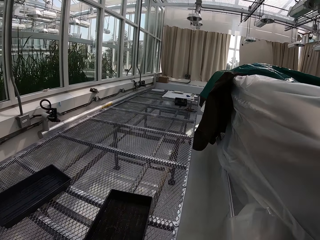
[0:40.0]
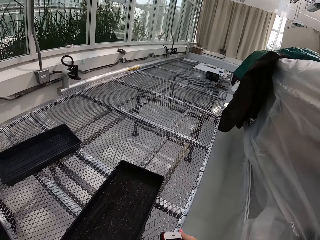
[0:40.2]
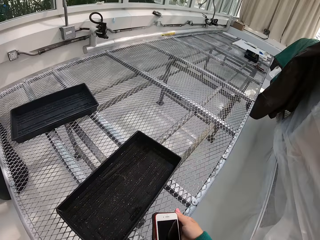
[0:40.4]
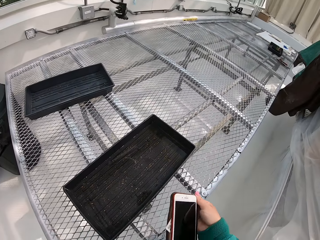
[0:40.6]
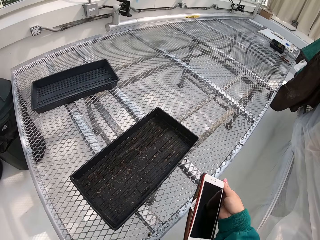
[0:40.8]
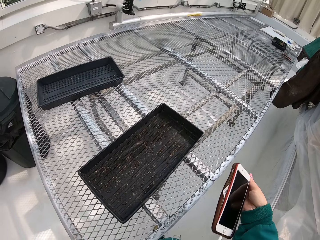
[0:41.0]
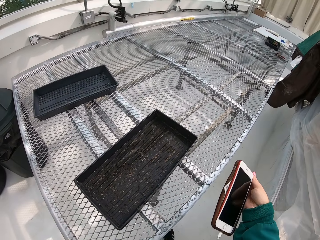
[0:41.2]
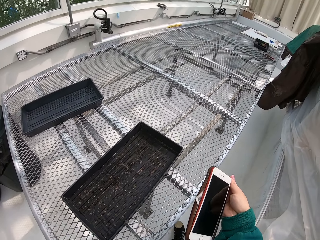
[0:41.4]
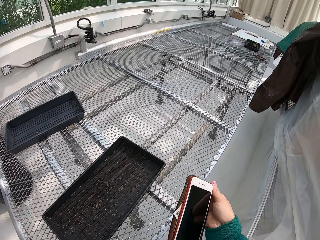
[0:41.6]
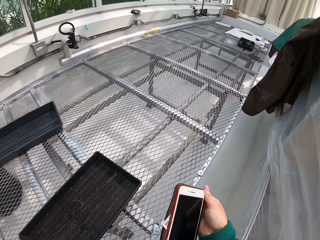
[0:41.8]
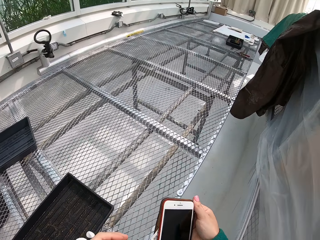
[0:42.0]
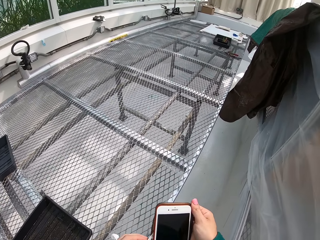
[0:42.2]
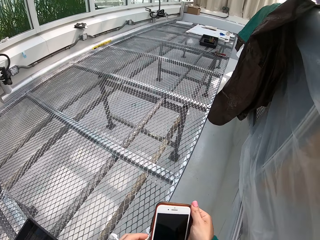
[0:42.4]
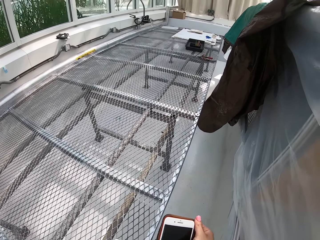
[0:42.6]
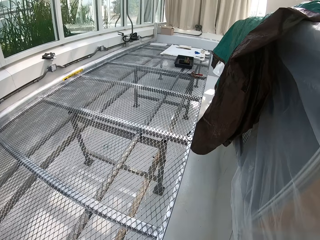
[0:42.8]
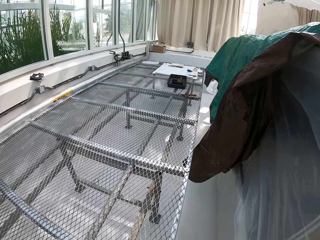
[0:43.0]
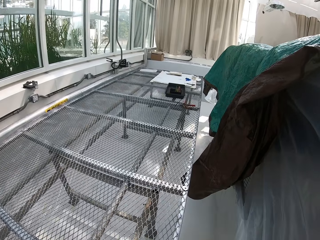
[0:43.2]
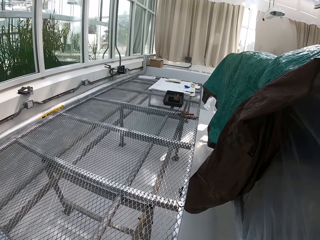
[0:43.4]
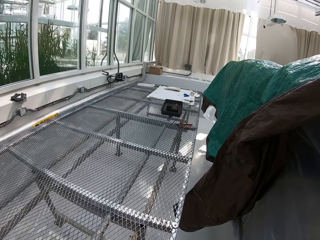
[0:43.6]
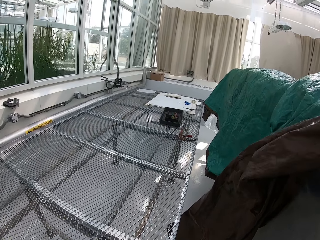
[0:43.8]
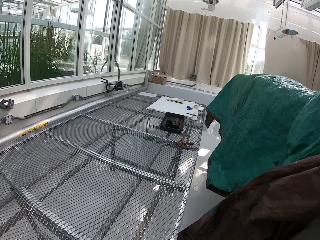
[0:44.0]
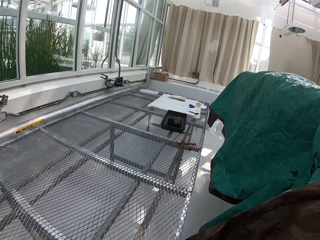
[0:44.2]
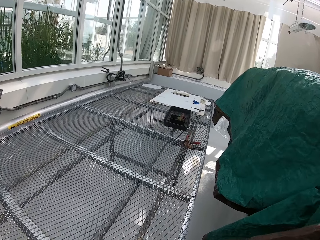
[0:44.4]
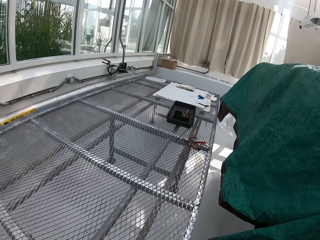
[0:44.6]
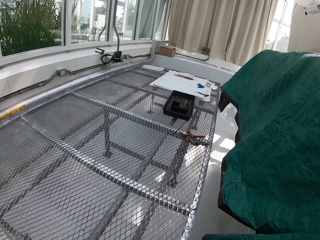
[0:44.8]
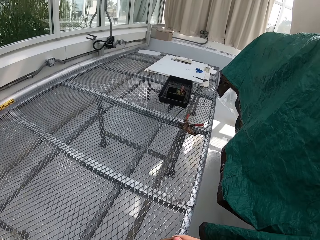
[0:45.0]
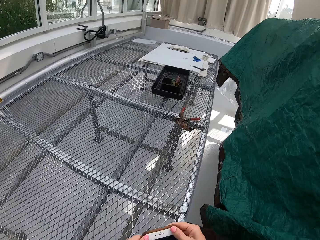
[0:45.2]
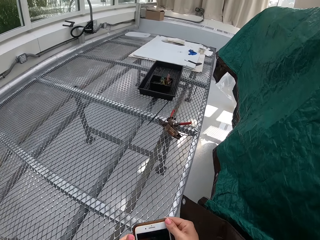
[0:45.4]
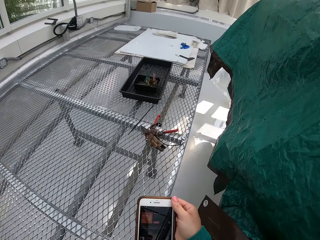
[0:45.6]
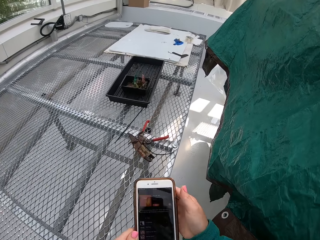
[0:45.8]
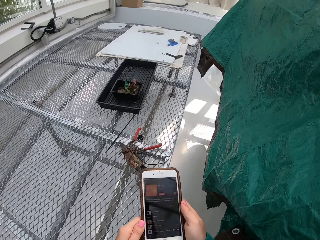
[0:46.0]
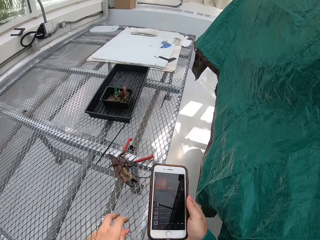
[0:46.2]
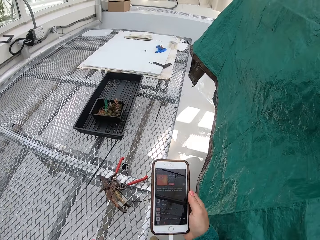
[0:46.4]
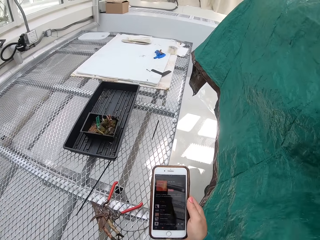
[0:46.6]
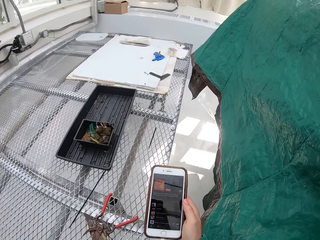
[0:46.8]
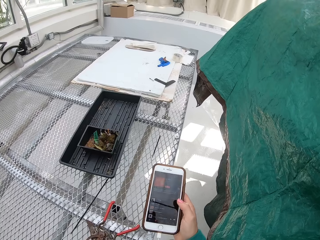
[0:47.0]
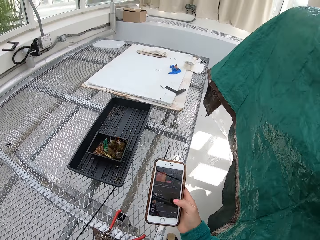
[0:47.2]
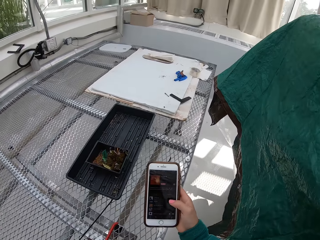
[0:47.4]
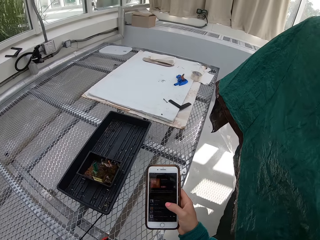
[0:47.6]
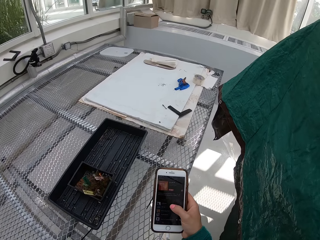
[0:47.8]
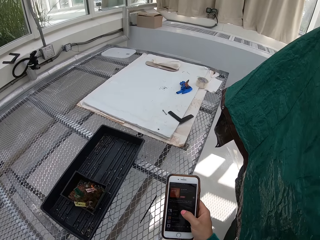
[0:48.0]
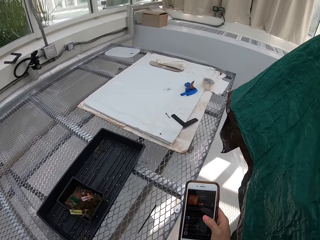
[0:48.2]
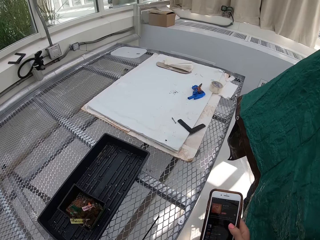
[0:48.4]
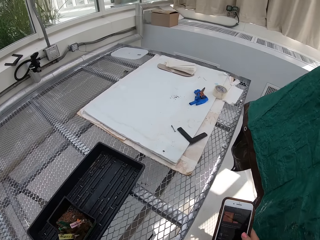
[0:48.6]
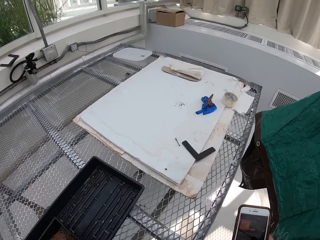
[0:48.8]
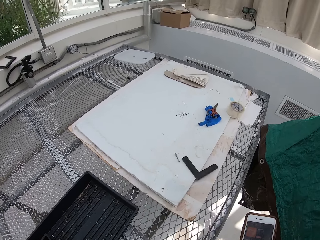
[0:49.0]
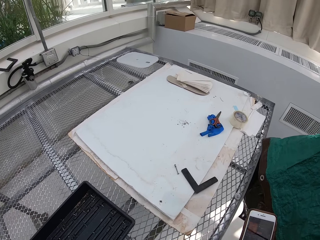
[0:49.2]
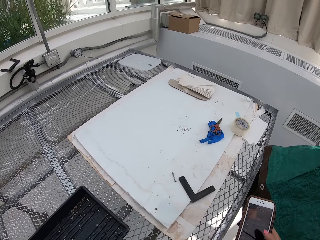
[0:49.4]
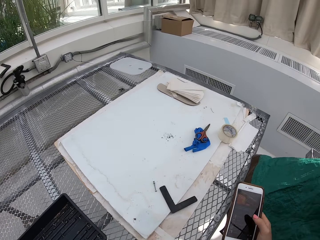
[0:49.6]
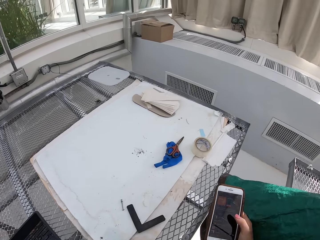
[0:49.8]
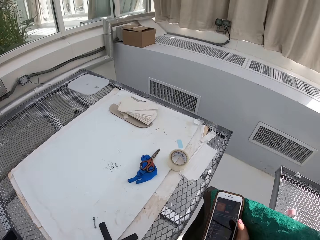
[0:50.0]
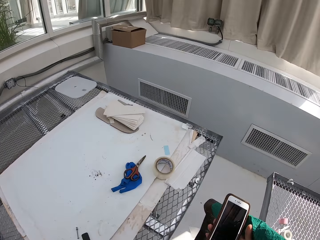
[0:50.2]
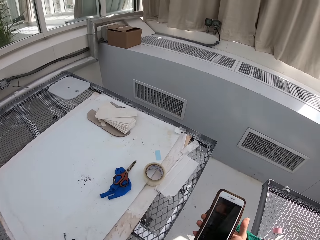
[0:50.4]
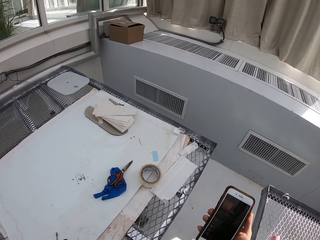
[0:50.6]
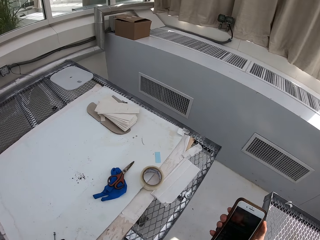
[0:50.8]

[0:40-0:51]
The camera wearer operates a phone. They put some music on the phone.

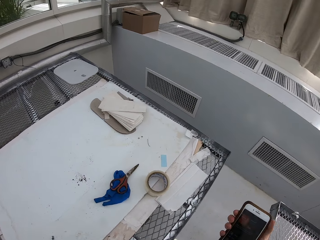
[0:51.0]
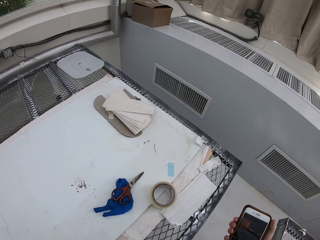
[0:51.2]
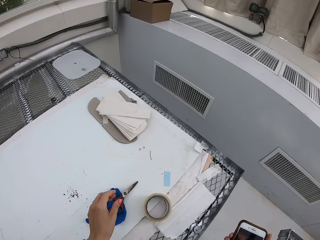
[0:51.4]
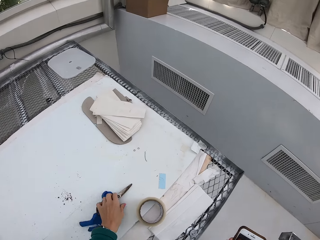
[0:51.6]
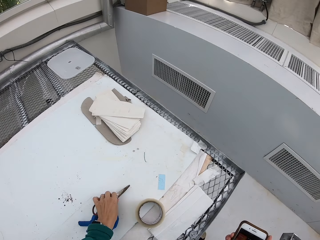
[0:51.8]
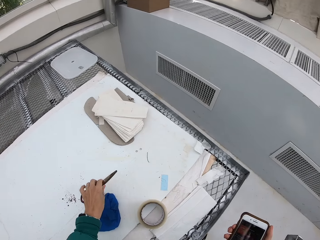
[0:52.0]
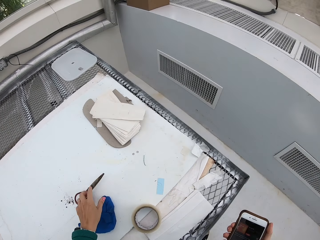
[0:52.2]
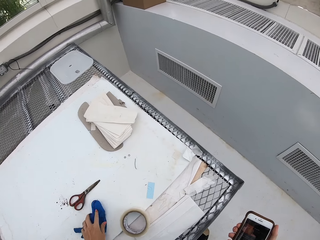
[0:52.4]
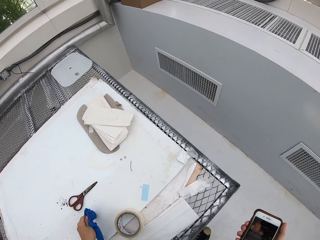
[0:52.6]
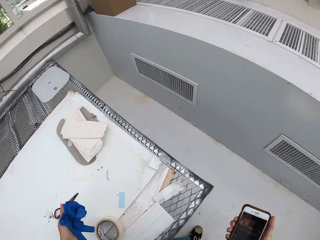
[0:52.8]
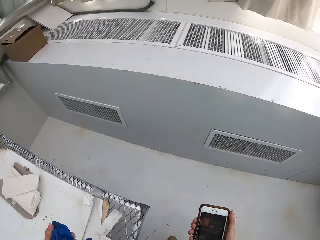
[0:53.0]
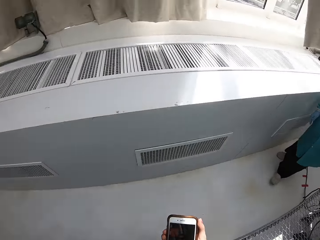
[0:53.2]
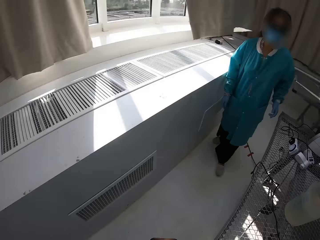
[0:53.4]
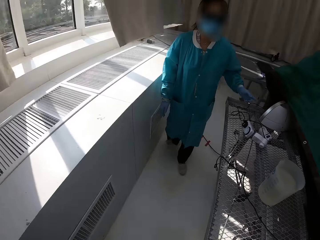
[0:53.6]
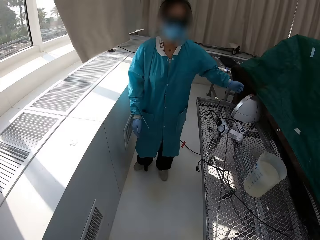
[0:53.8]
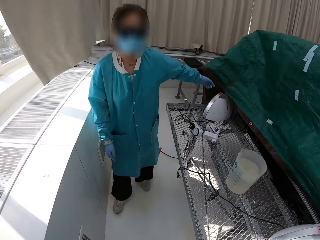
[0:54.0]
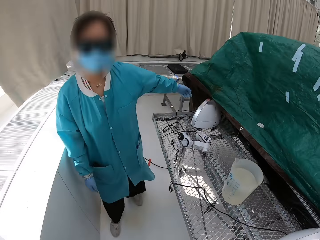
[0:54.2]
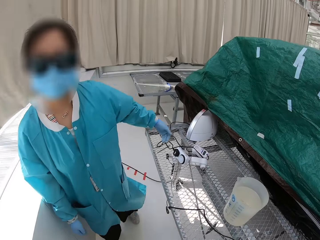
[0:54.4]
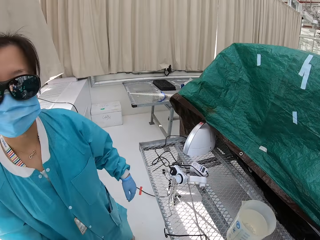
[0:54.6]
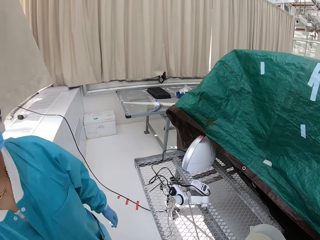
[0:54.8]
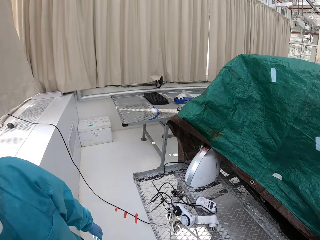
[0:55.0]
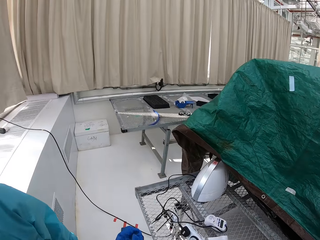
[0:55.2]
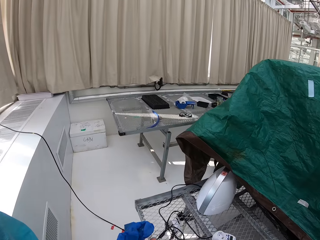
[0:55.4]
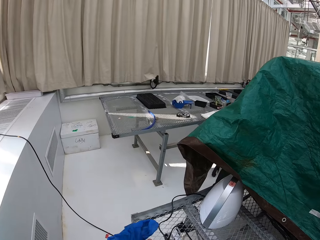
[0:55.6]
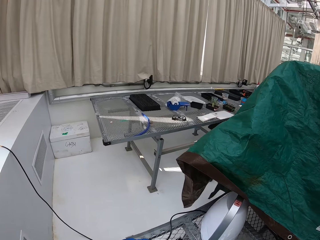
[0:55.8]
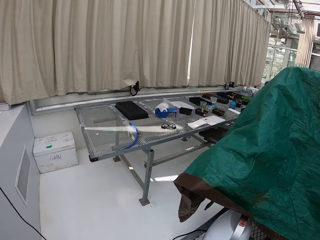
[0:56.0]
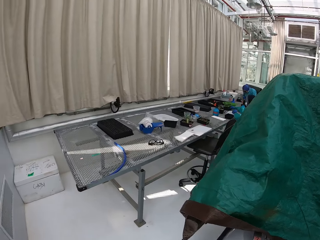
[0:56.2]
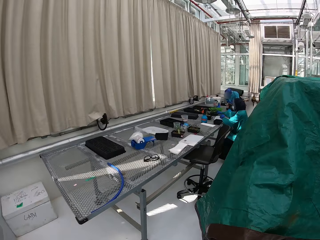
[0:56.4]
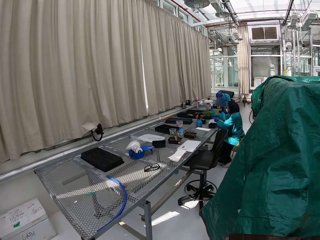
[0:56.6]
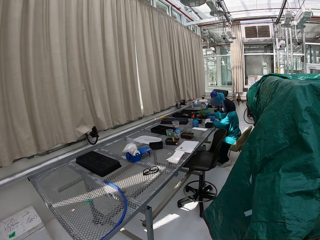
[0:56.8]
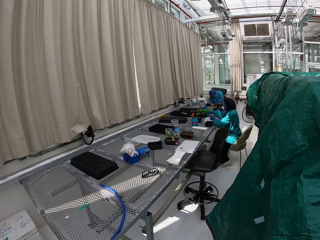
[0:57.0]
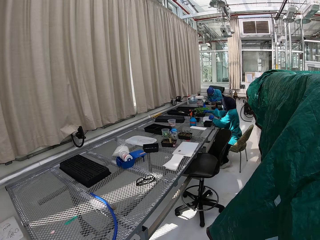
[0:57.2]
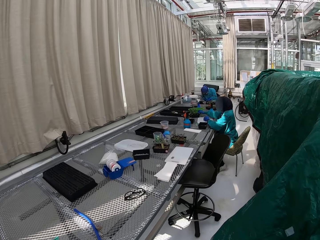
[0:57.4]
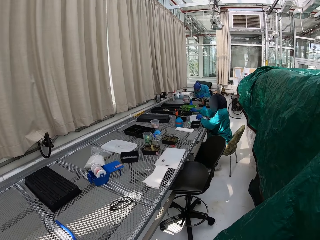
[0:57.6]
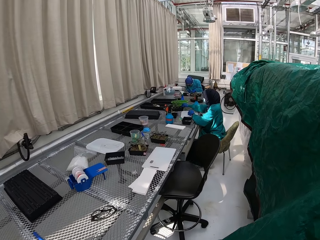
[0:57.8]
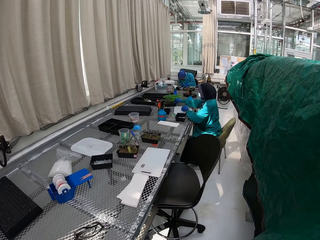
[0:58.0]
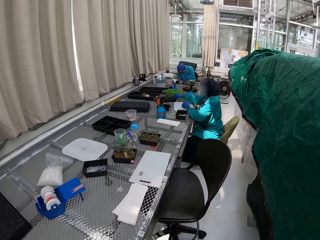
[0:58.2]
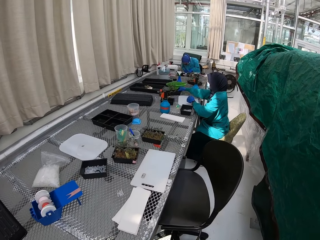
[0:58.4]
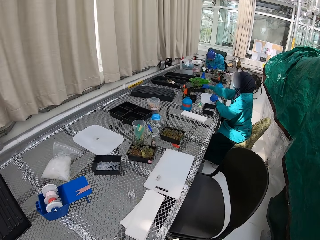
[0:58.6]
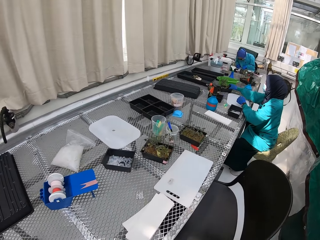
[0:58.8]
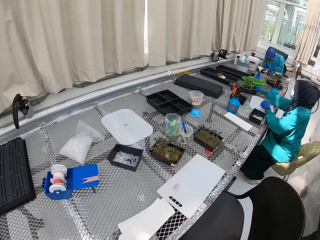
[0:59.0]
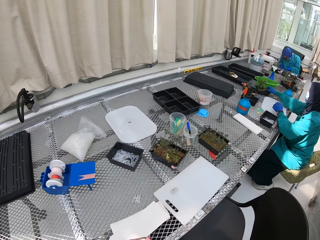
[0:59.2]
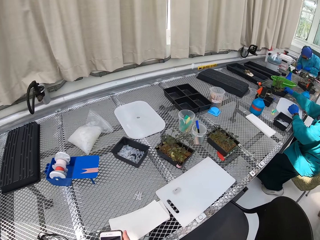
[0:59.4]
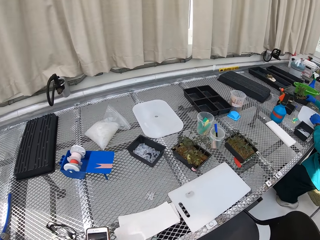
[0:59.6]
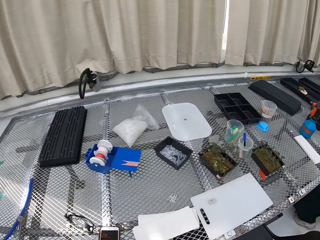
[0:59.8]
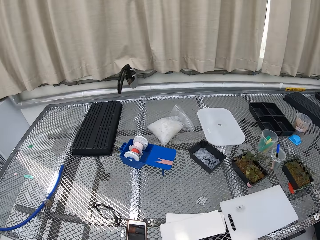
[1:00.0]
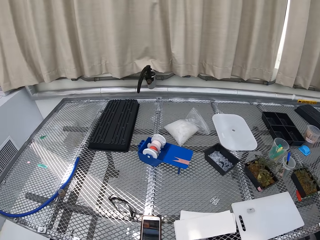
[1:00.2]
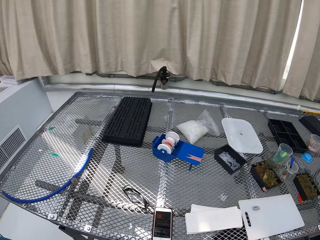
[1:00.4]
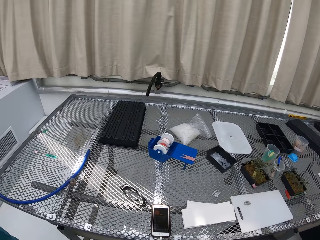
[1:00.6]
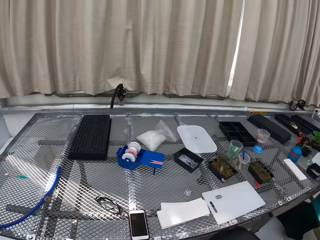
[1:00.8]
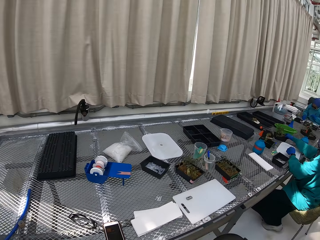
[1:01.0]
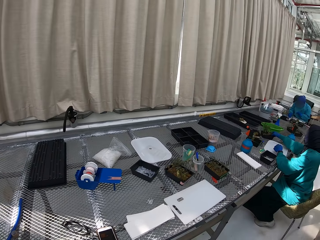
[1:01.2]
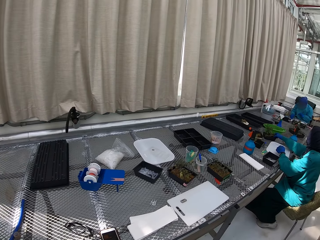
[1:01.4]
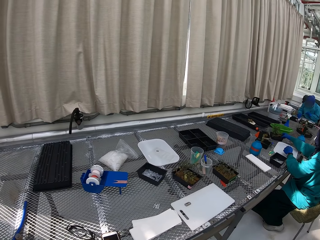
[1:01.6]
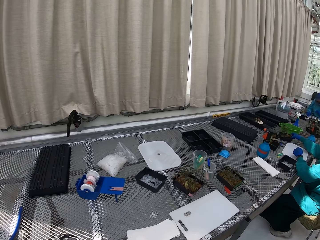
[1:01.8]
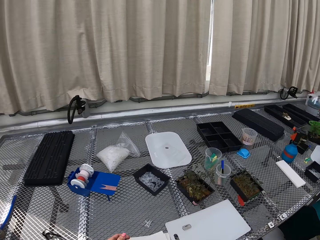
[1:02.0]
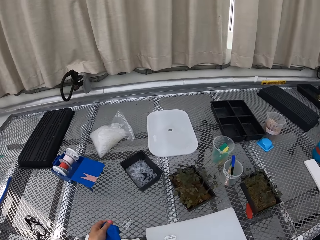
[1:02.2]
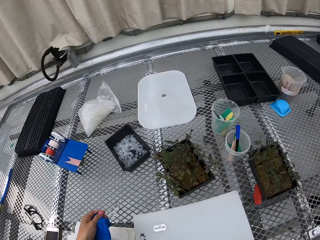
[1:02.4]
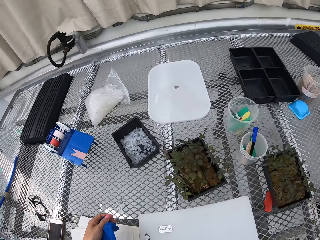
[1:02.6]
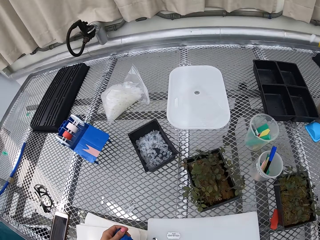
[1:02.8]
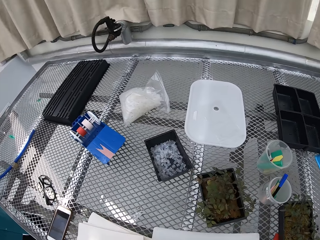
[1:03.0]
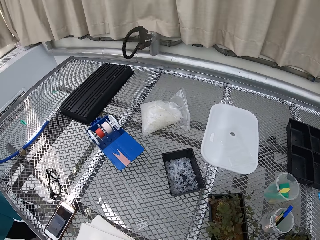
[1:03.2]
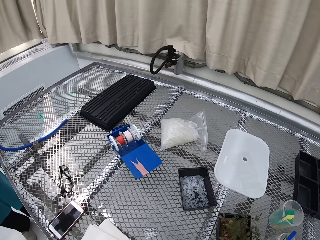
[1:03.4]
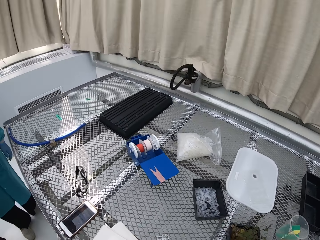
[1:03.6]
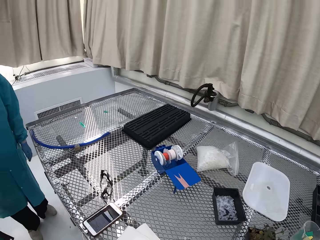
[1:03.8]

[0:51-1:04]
The camera wearer picks up a pair of scissors. They move the scissors aside and put down the scissors. They pick up a glove. They interact with a lady. They put the phone down. They stop at a working table, pull the chair, and sit down.
